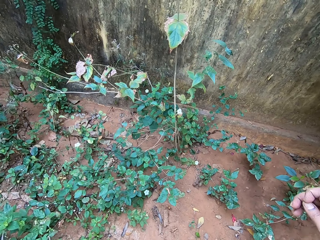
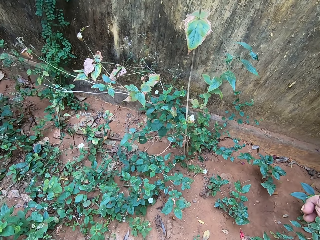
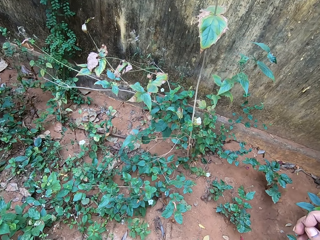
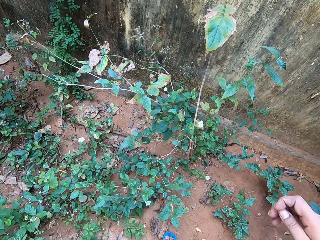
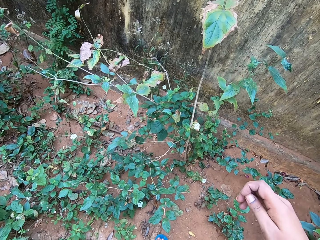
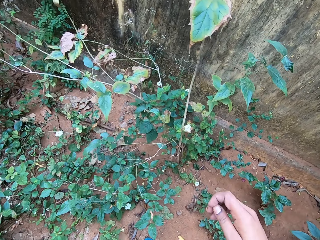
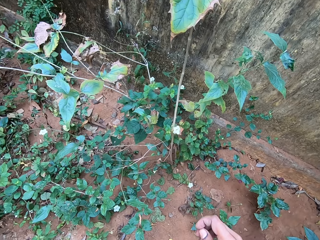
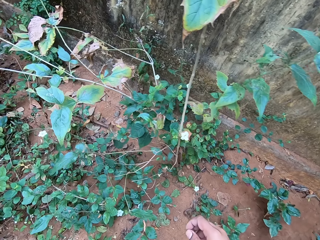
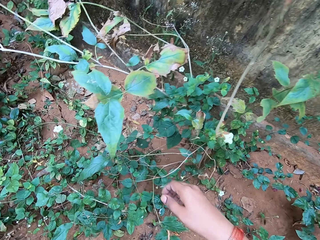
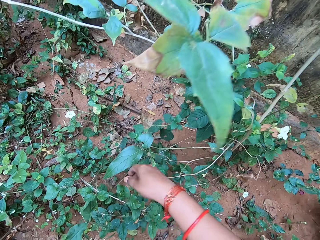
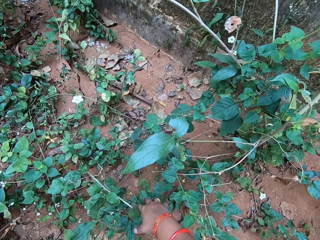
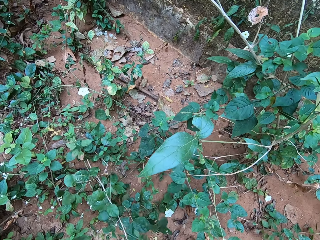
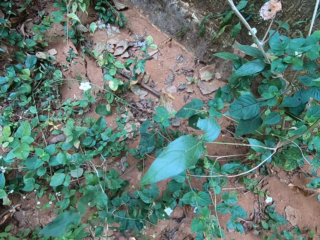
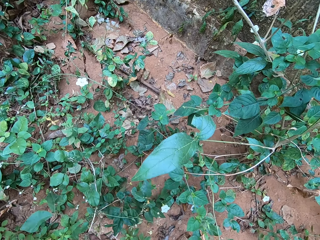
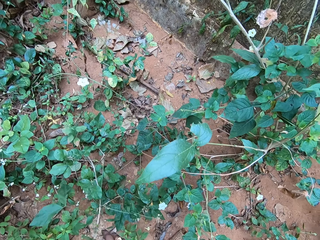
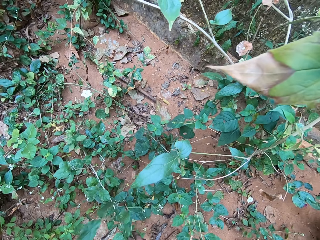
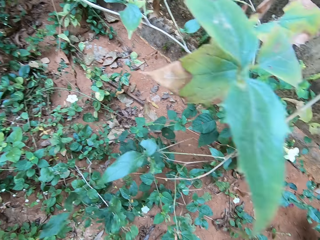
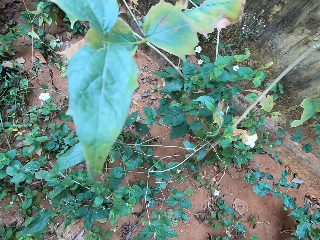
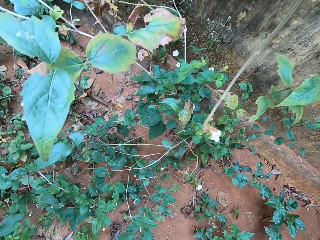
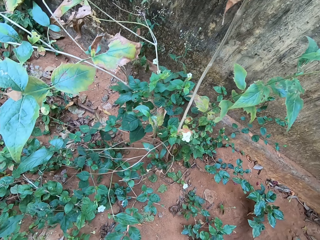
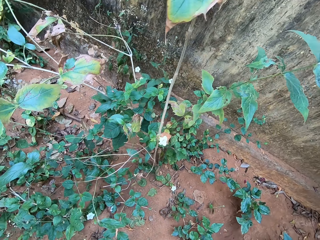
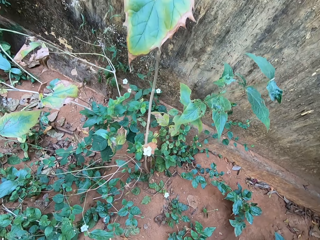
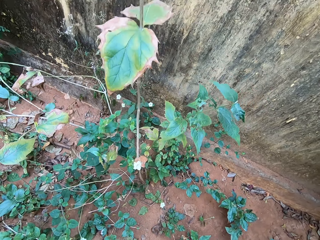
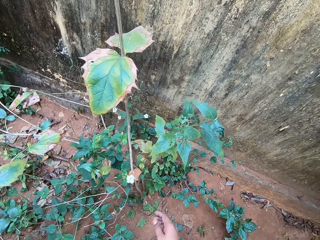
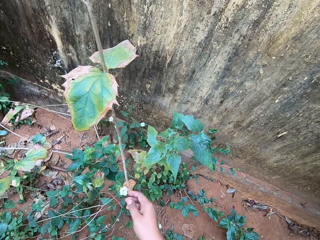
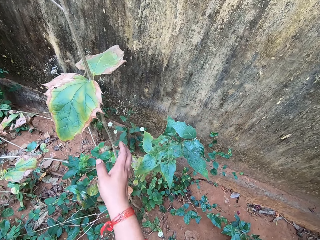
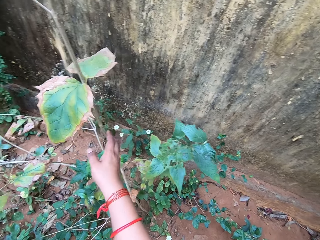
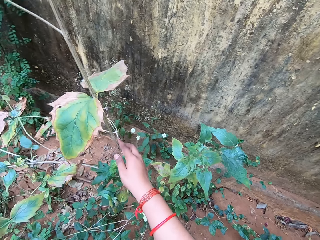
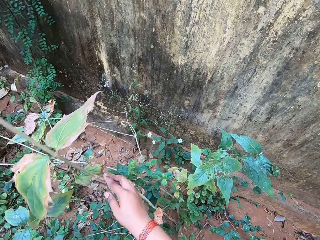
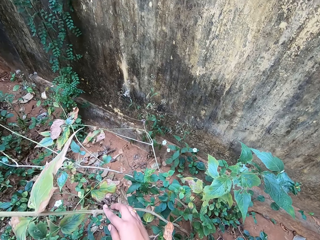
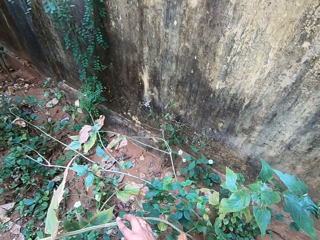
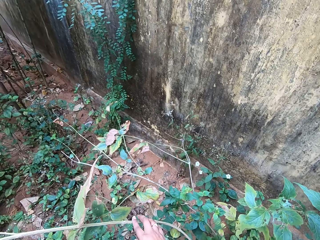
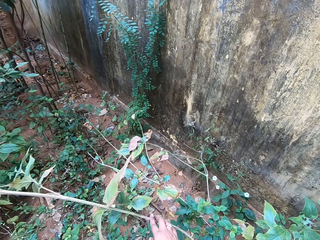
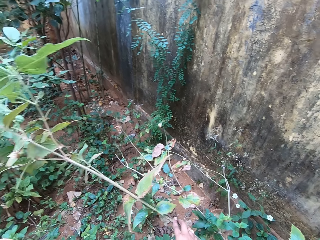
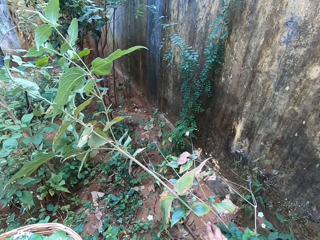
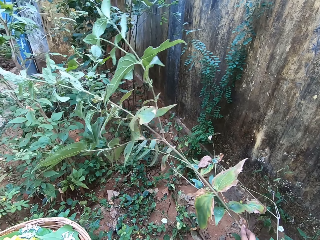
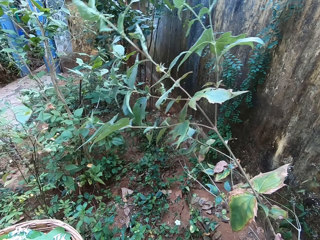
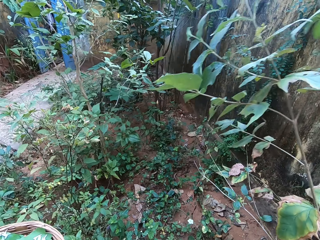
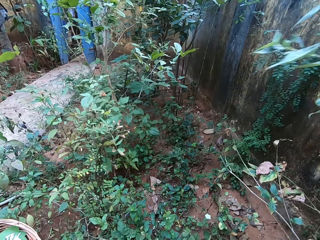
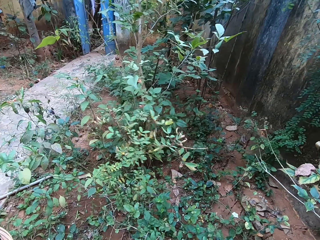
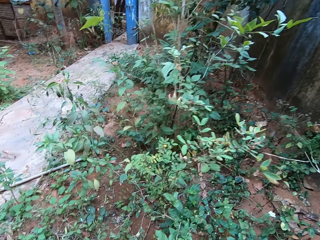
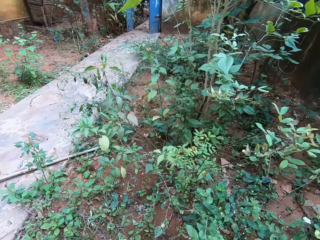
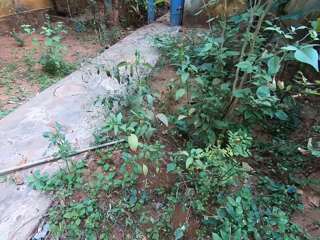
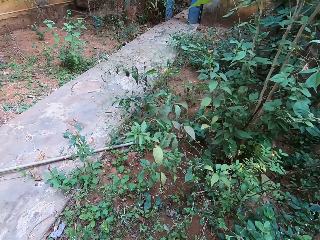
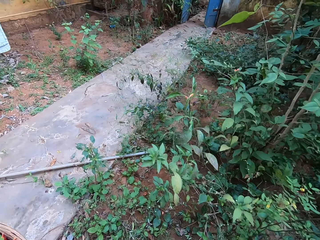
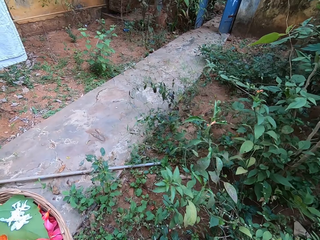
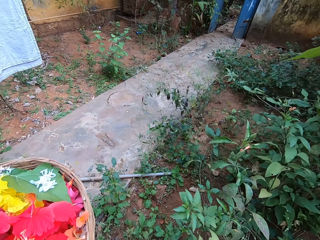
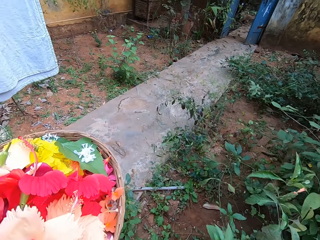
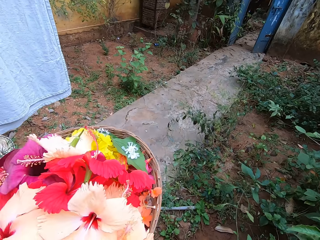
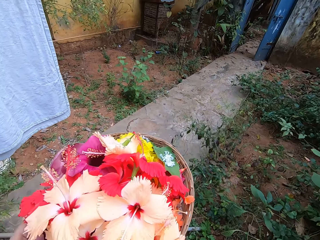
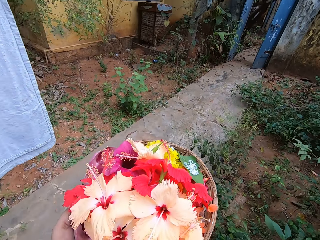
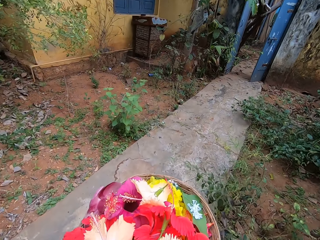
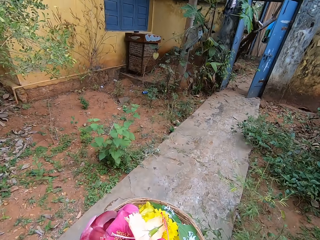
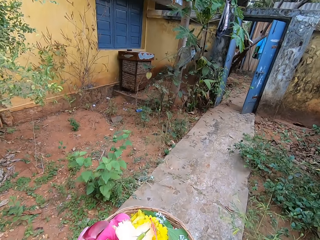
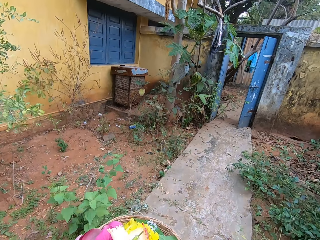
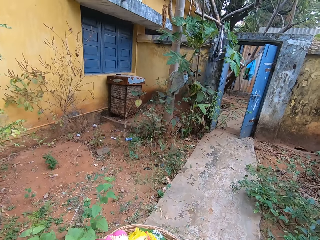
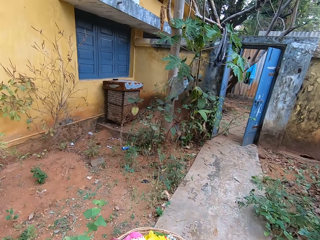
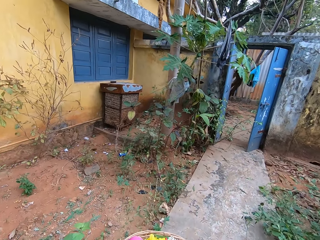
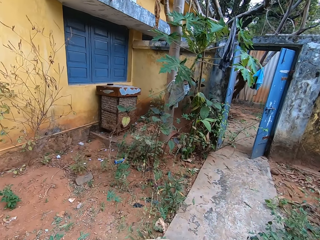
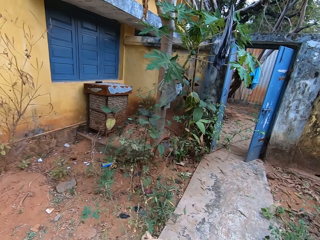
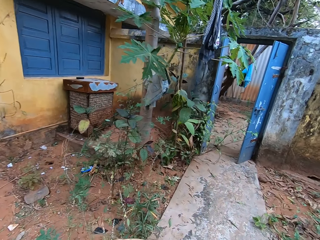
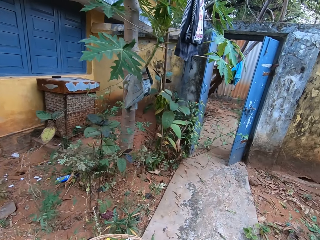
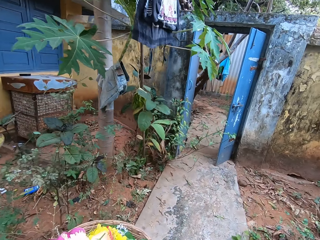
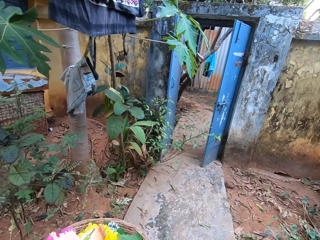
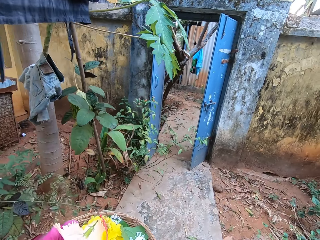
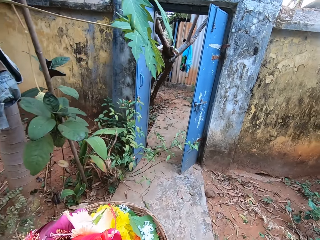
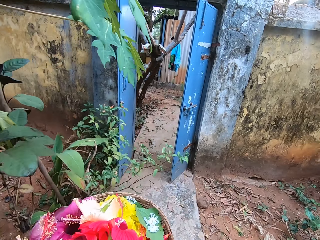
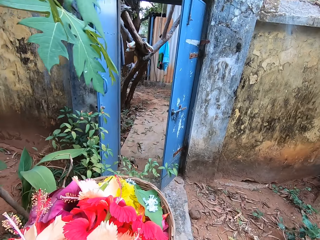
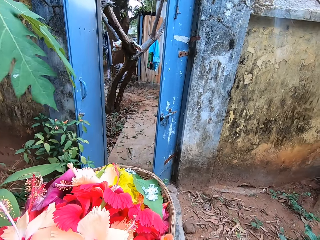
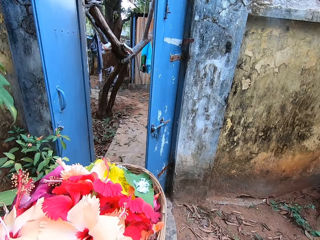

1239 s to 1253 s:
The camera wearer touches the plants with the right hand. They walk at the garden.

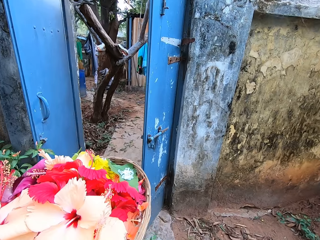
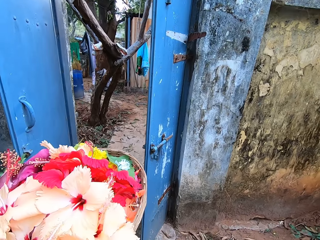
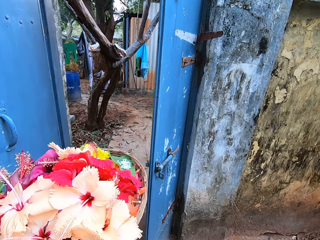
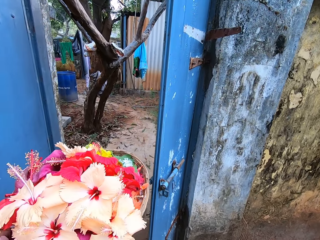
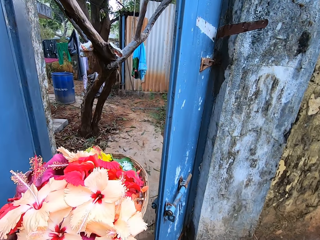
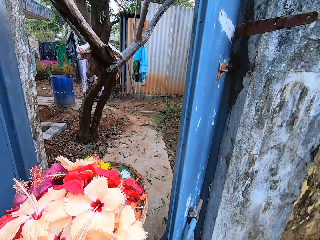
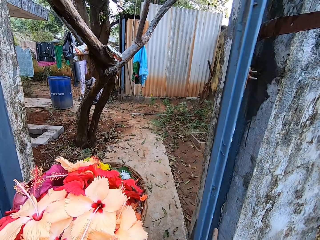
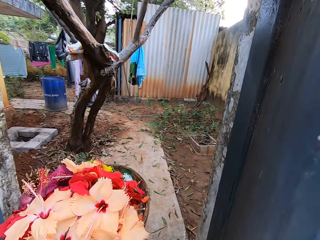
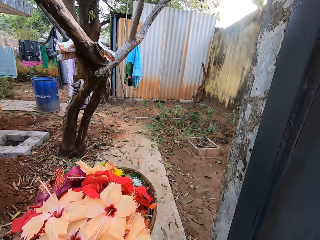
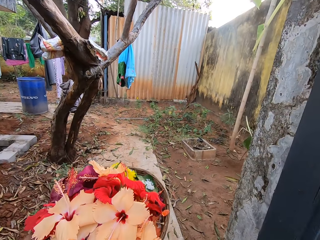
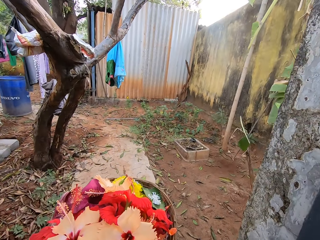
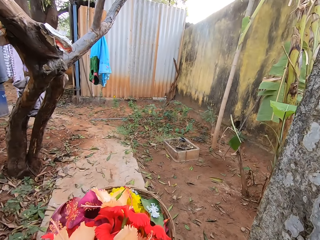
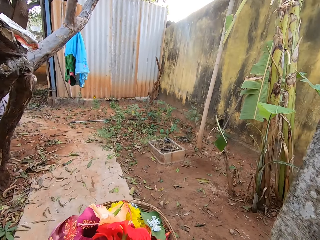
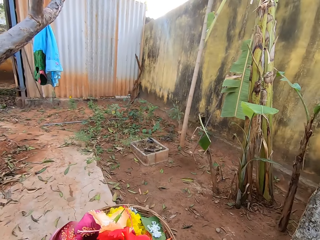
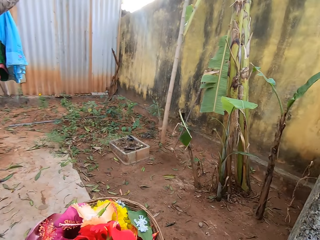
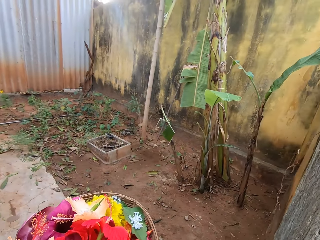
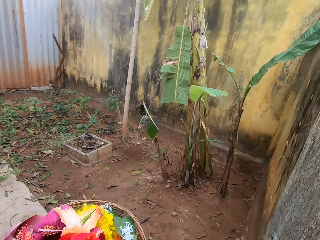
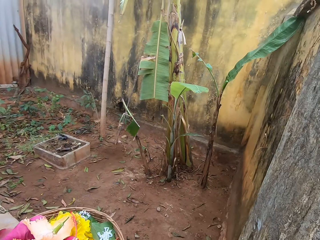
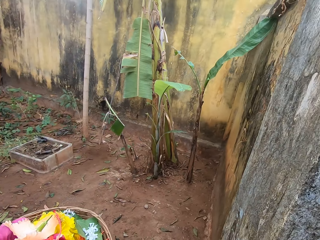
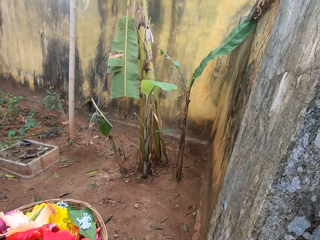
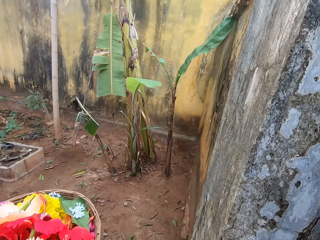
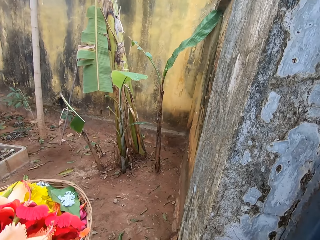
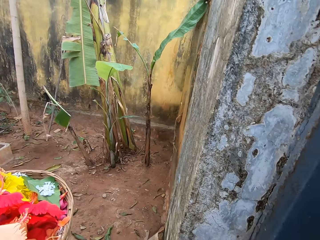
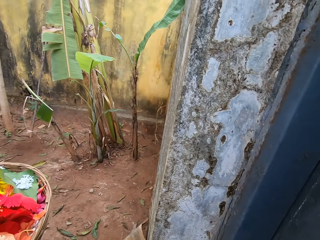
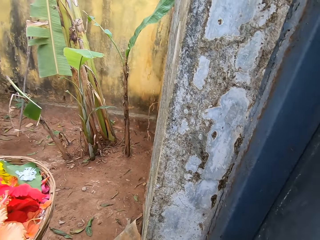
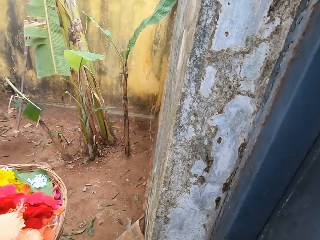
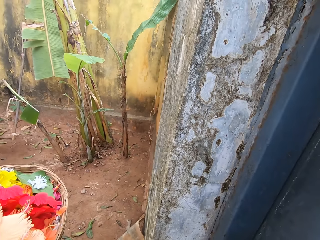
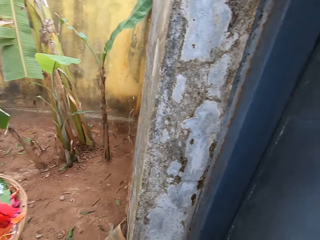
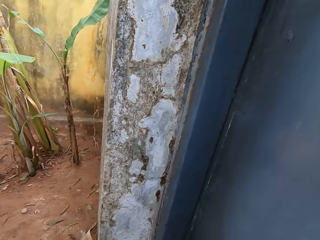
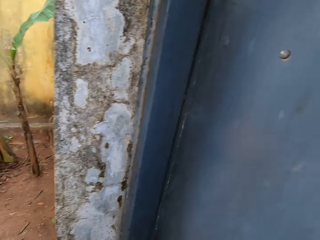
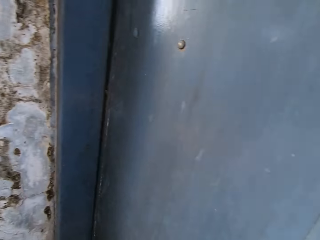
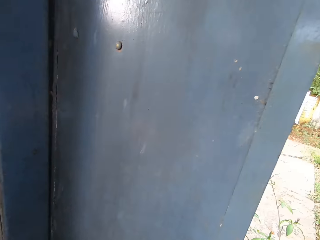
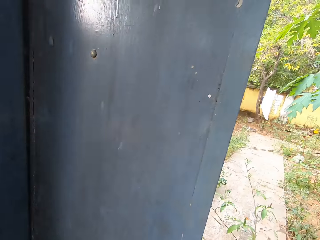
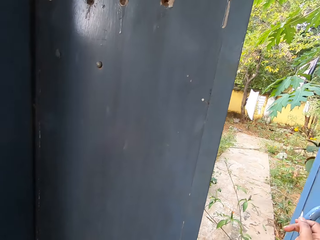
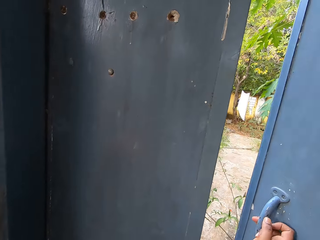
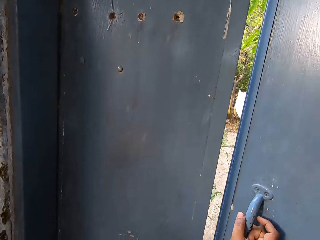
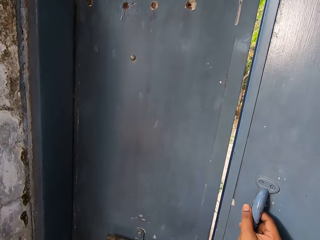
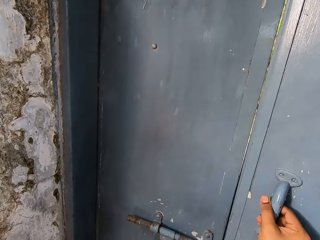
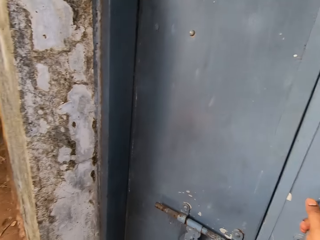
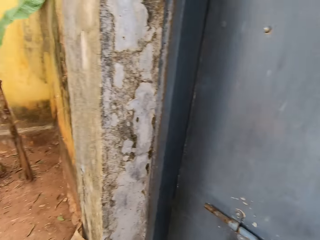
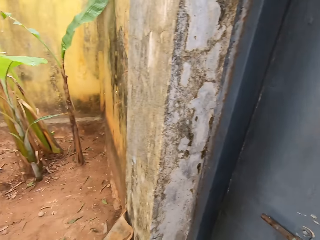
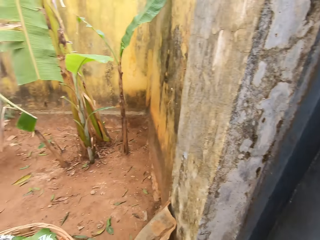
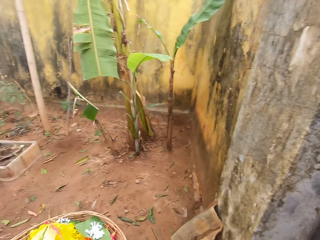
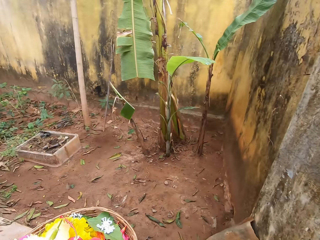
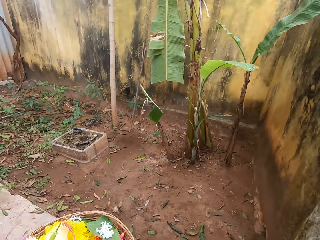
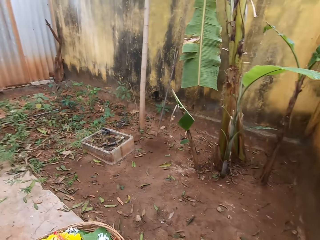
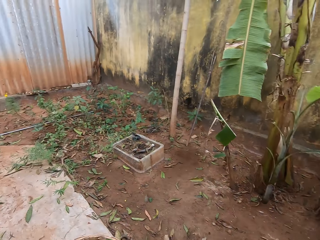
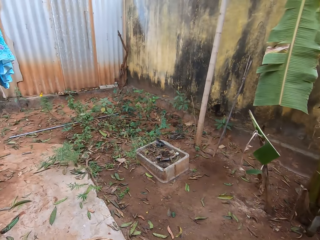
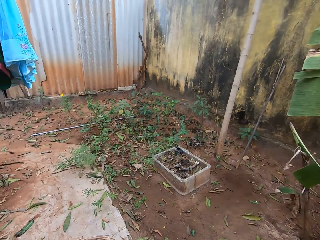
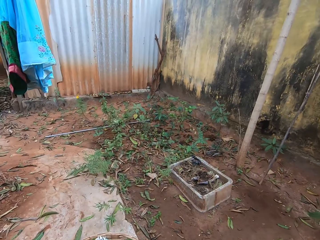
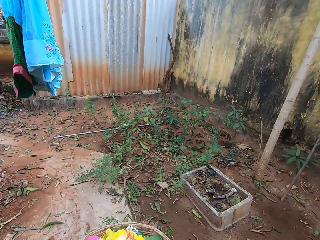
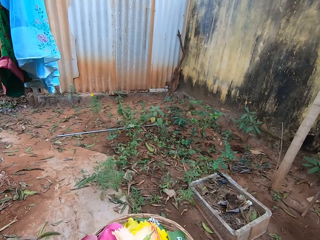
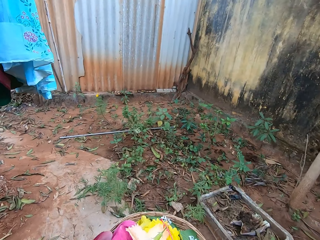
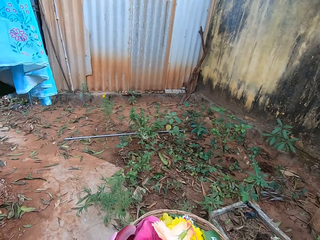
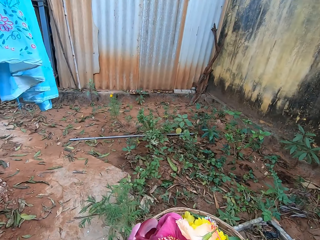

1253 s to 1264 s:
The camera wearer closes the gate. They walk around the garden.
